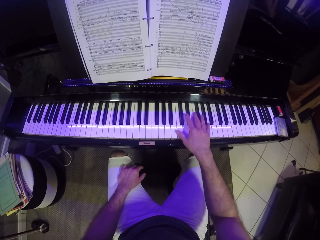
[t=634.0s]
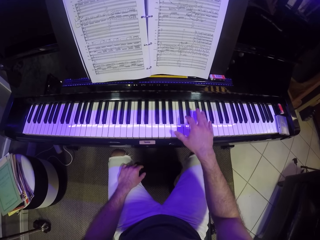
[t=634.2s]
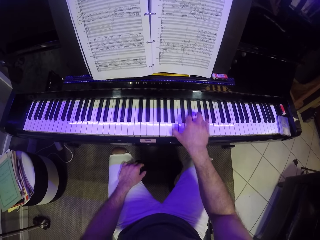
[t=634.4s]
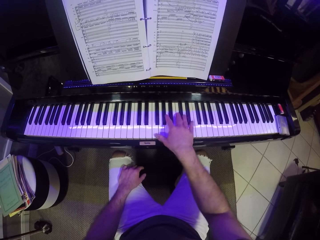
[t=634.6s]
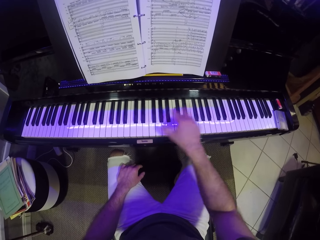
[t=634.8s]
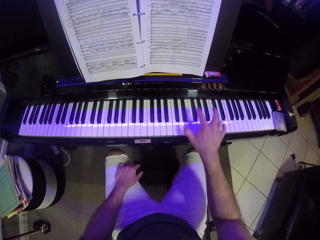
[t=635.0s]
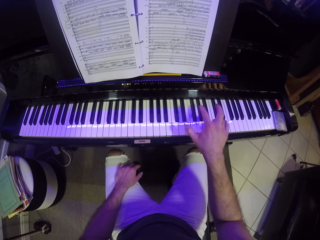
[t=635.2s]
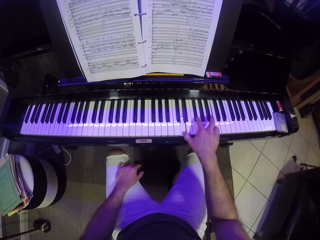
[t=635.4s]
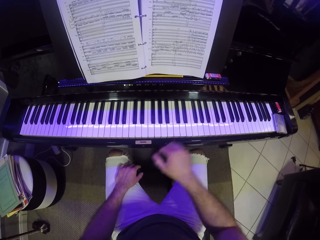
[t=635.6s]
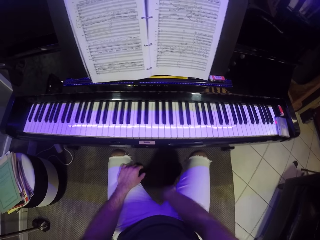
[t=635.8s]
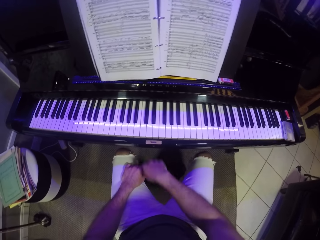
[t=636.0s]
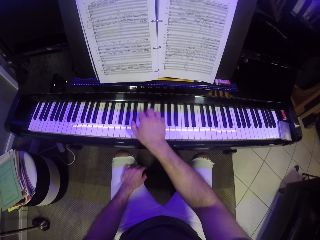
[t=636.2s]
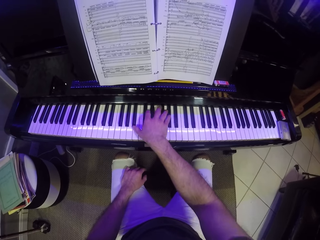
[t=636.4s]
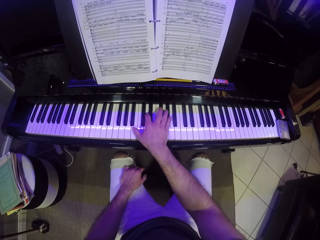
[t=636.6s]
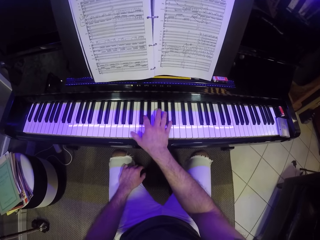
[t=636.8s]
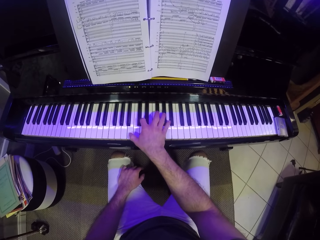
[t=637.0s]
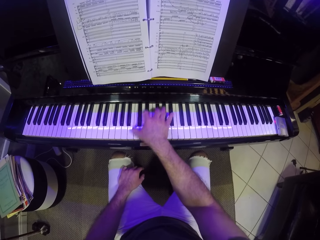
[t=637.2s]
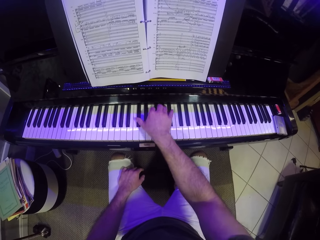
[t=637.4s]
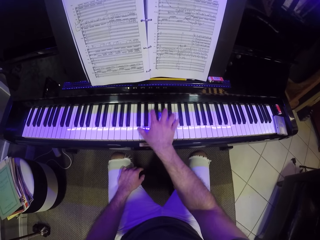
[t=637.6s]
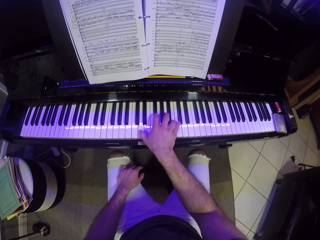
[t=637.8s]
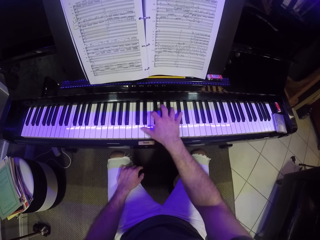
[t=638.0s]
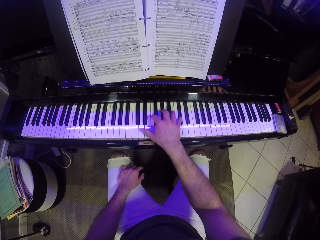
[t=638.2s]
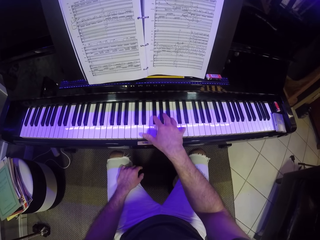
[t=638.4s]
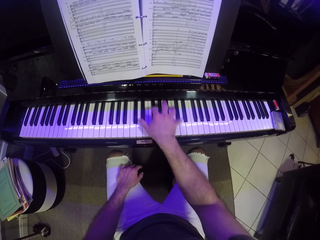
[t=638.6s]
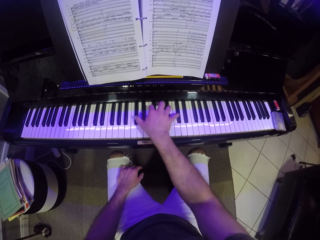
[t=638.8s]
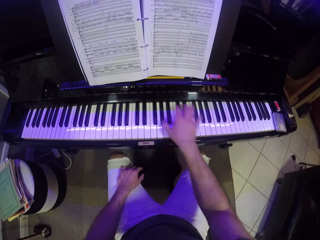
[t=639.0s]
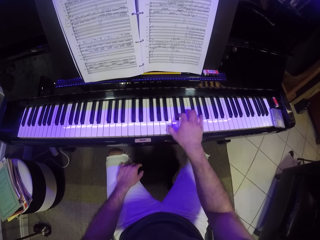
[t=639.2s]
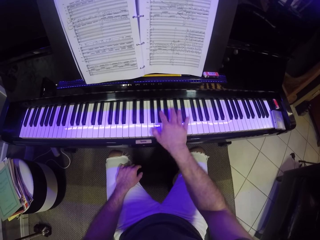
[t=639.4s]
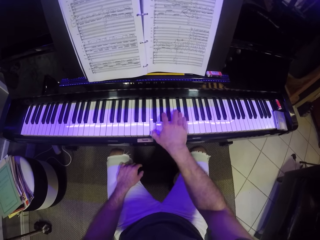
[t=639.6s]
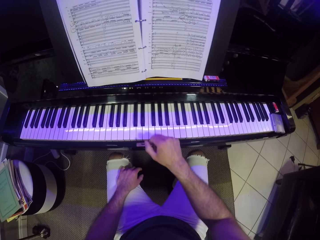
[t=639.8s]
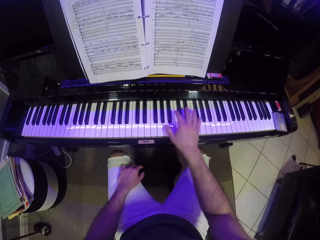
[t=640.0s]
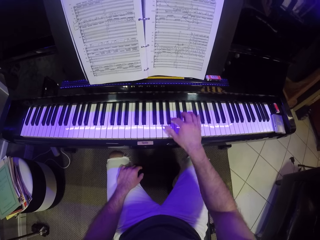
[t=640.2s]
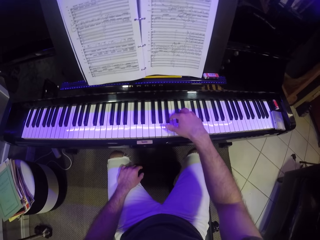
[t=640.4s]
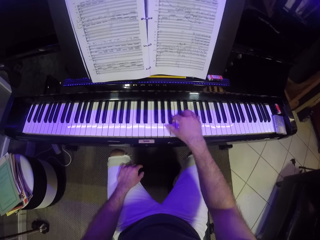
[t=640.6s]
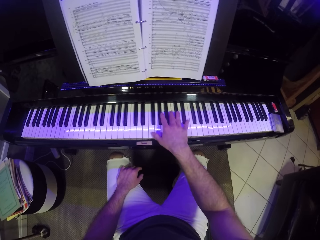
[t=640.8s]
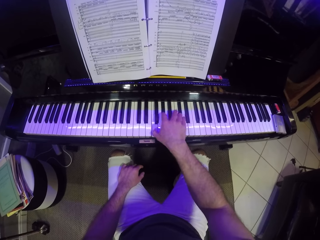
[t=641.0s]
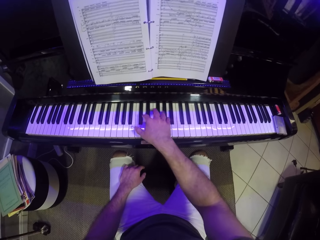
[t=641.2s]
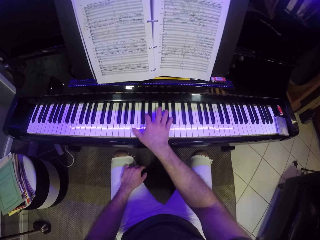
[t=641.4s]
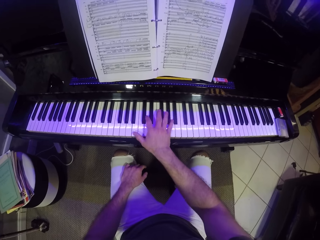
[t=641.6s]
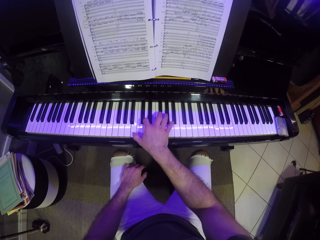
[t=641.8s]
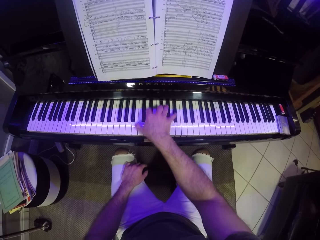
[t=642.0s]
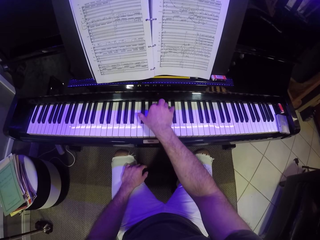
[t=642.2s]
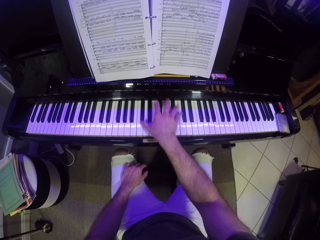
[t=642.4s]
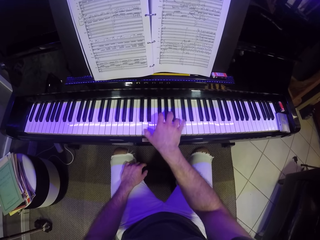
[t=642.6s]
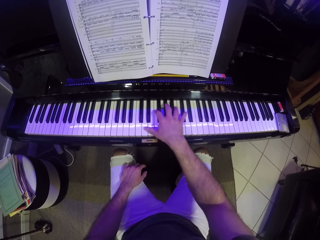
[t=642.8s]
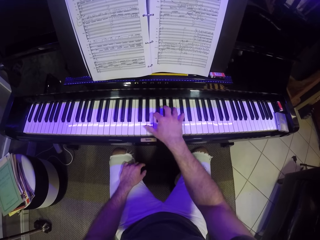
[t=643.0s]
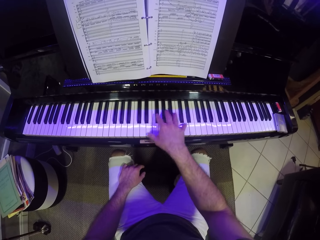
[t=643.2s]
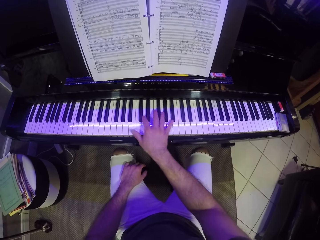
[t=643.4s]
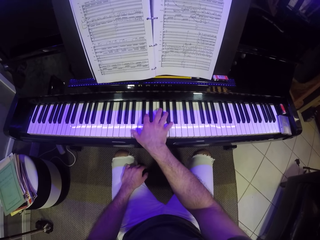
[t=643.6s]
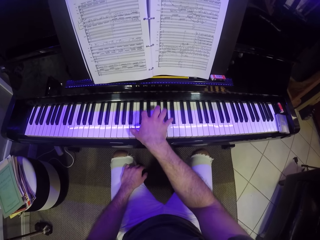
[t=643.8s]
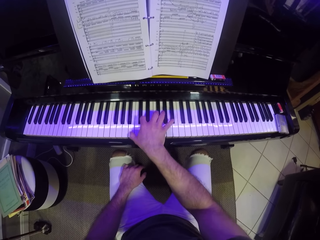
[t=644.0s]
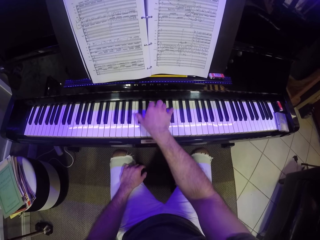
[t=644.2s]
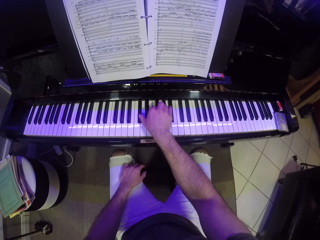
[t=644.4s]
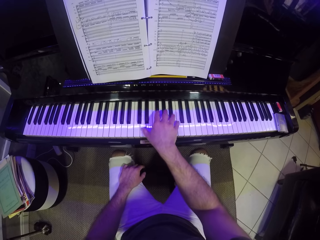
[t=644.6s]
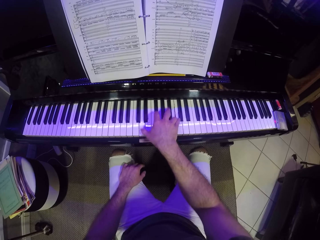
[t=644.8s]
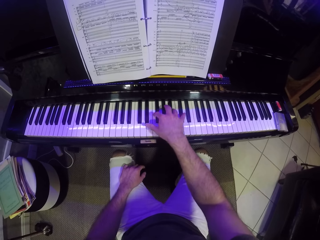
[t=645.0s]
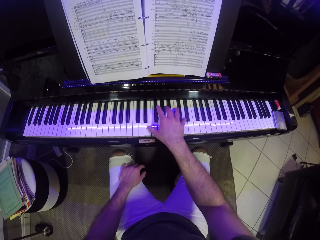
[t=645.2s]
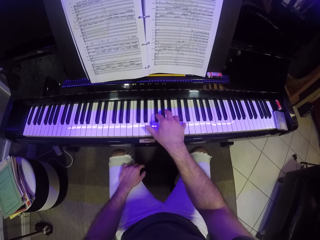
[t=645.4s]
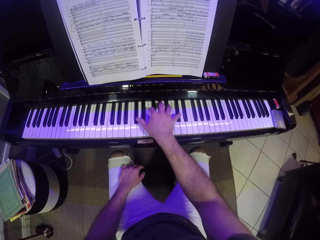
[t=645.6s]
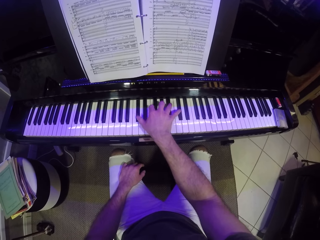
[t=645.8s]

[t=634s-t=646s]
The camera wearer puts his hand on his thighs. He plays the piano with his right hand.

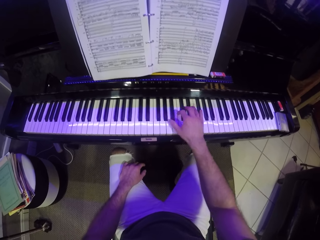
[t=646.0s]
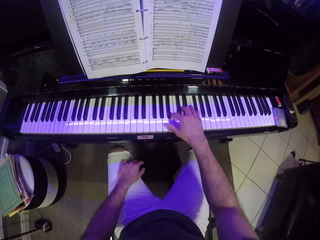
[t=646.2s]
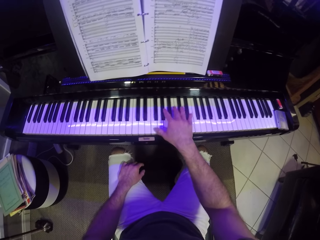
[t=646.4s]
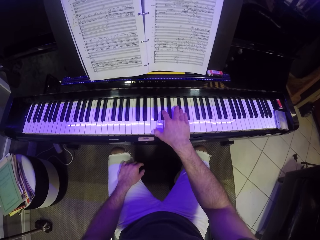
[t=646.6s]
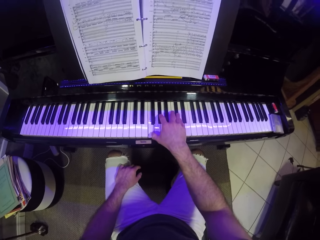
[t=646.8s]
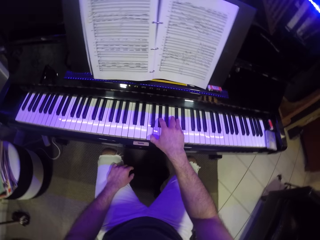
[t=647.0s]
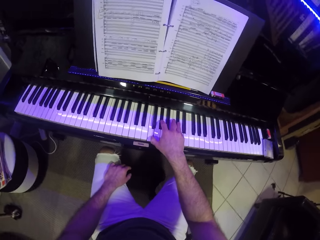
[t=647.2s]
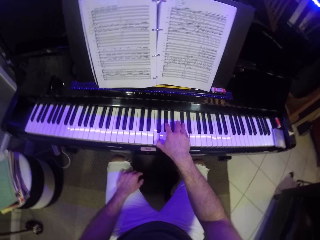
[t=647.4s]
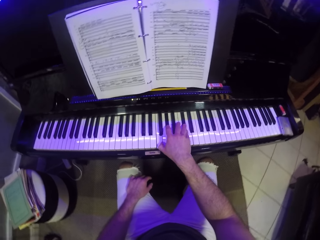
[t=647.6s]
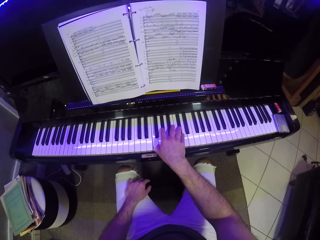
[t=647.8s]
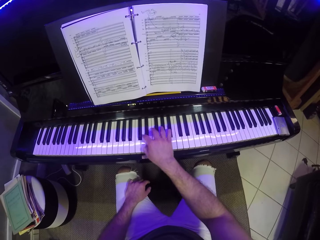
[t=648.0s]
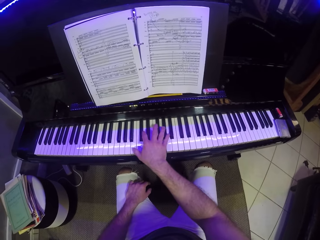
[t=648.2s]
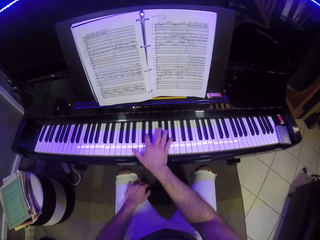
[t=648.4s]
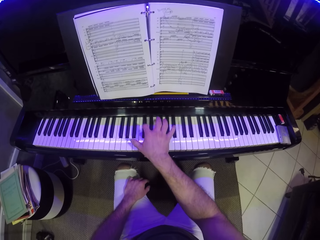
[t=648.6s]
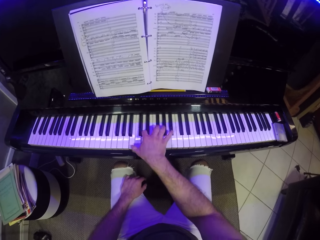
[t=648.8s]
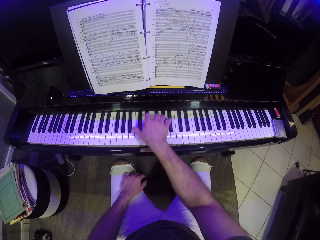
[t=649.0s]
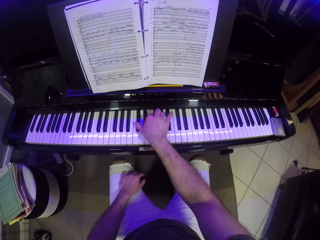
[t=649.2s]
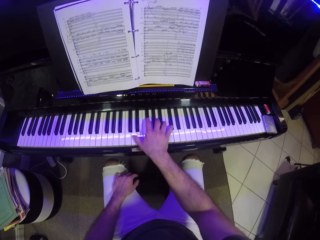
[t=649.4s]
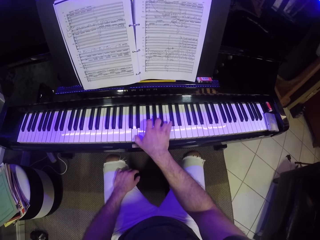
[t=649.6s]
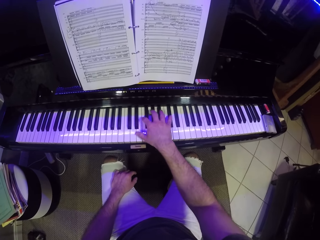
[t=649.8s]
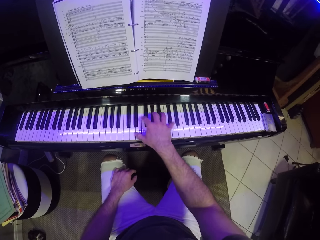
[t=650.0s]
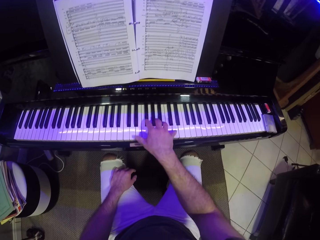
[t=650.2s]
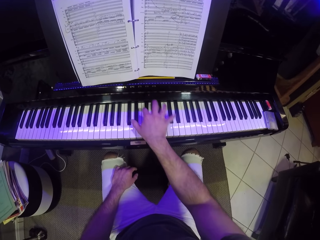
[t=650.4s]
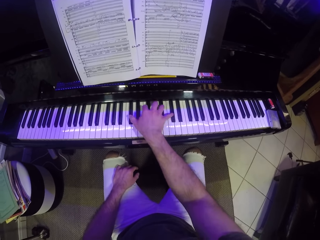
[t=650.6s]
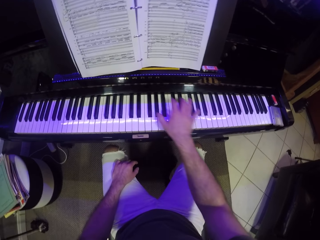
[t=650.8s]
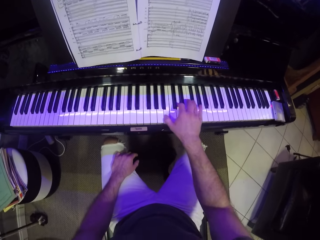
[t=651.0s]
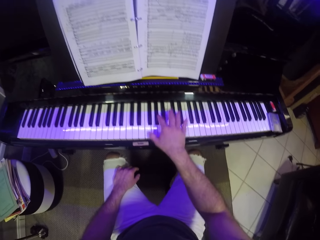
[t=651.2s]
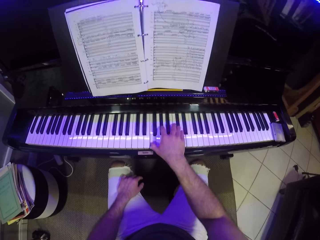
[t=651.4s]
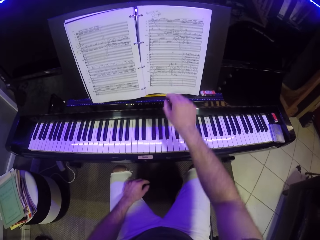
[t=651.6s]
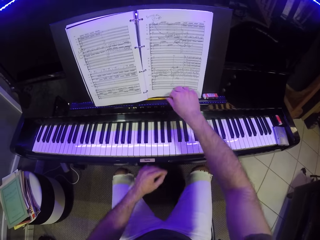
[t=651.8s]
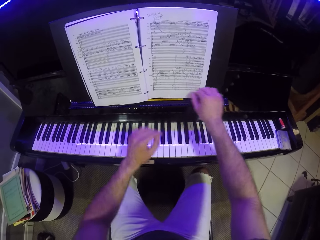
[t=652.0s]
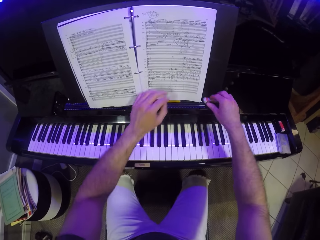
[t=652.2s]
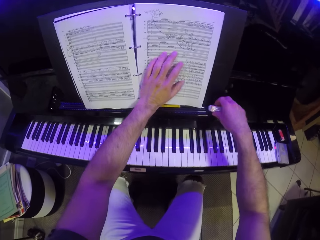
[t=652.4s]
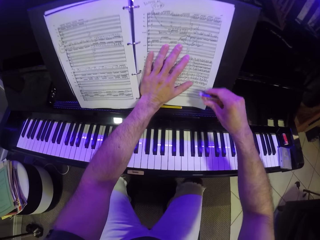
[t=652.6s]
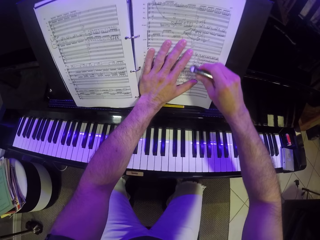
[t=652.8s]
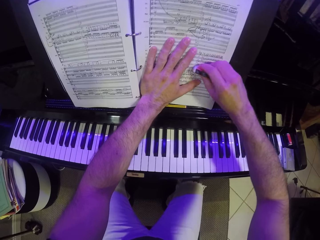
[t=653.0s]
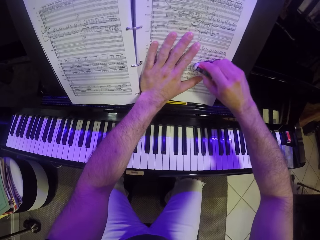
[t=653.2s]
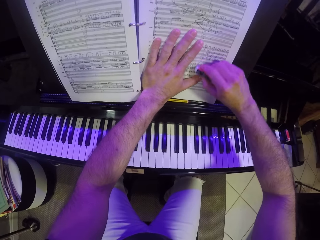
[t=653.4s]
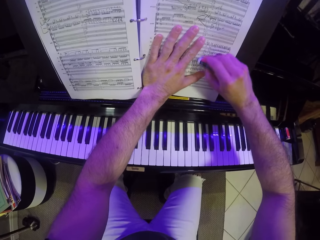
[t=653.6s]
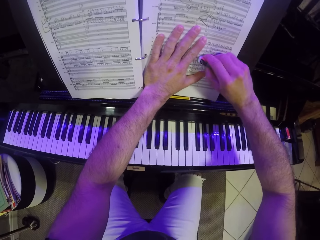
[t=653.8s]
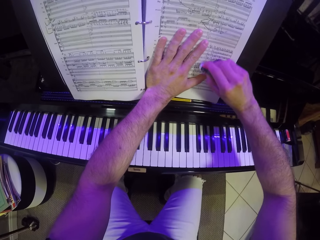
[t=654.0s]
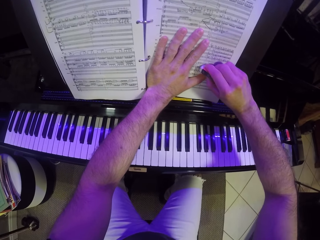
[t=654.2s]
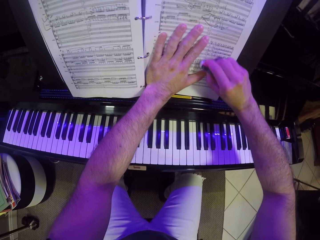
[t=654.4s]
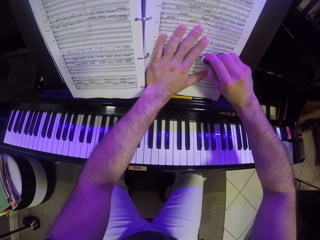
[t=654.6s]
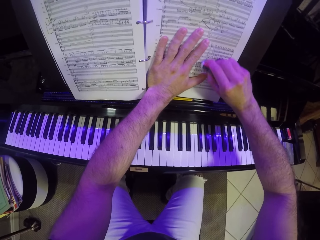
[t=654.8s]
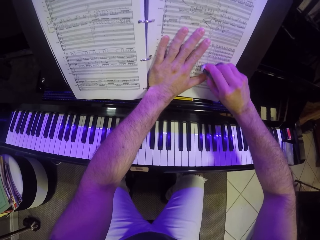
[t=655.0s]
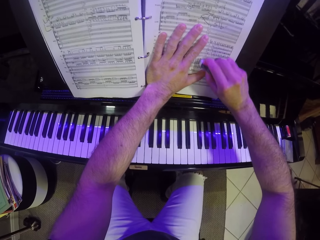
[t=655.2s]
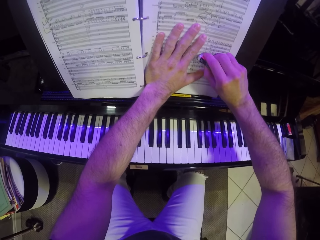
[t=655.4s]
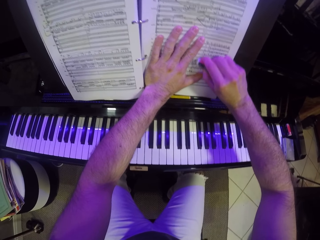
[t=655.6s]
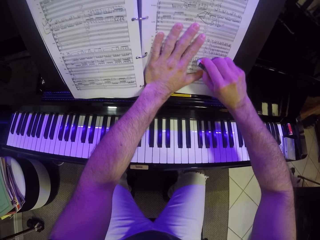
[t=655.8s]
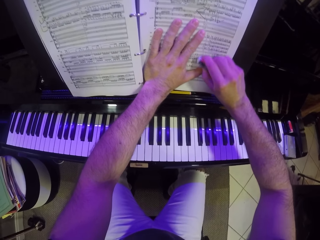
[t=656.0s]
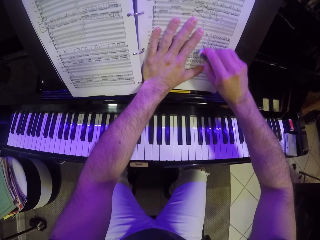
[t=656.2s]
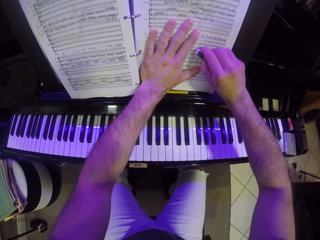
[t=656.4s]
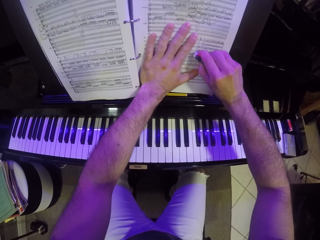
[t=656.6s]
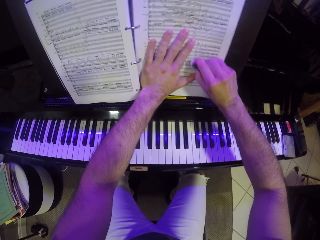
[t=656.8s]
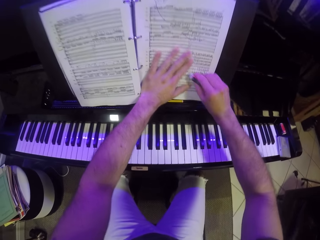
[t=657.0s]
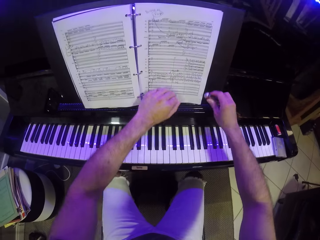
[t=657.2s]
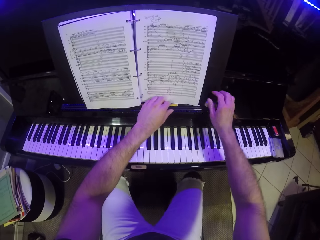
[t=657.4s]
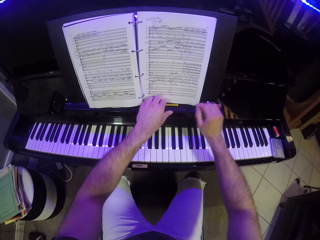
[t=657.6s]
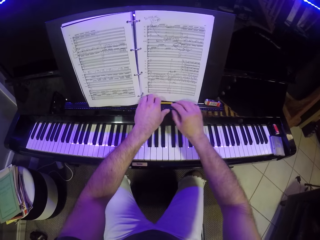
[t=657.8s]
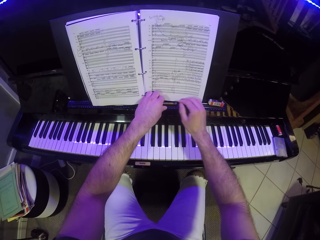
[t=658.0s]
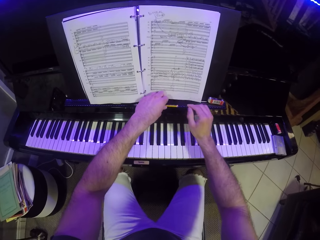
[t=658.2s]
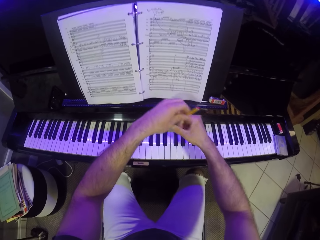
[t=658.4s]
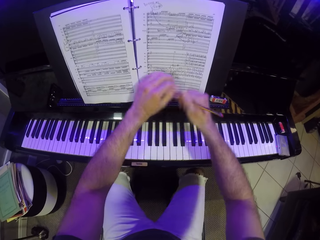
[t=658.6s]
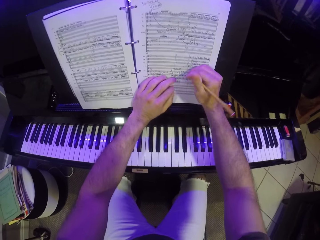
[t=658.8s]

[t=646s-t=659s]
The camera wearer places his left hand on a book on the piano. He picks up an eraser from the piano with his right hand. He holds the book. He erases the book with the eraser in his right hand. He drops the eraser on the piano with his left hand. He picks up a pencil from the piano with his left hand. He transfers the pencil from his left hand to his right hand.
